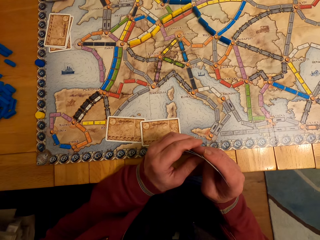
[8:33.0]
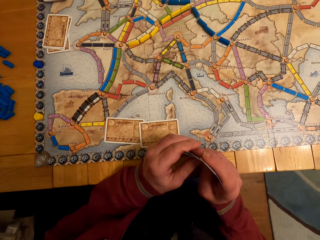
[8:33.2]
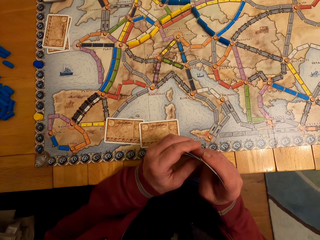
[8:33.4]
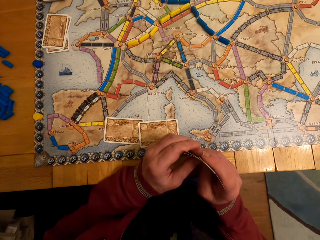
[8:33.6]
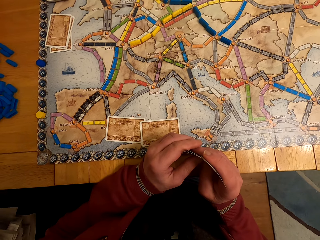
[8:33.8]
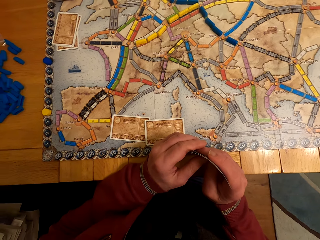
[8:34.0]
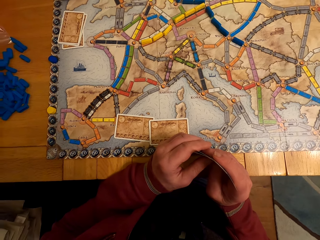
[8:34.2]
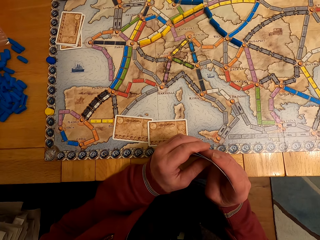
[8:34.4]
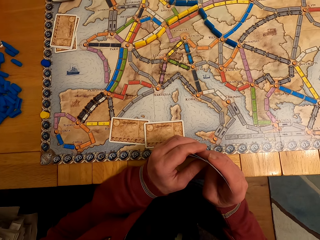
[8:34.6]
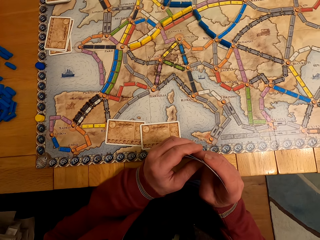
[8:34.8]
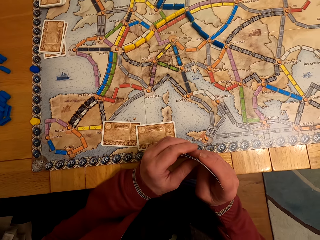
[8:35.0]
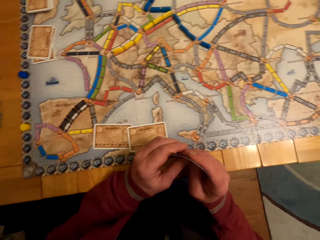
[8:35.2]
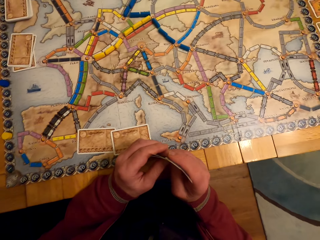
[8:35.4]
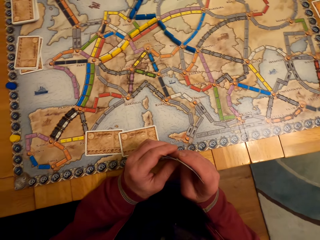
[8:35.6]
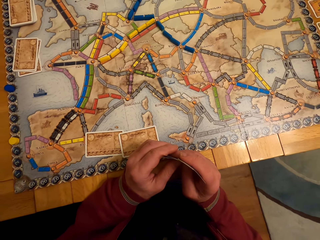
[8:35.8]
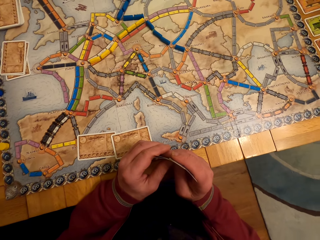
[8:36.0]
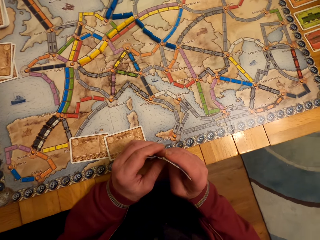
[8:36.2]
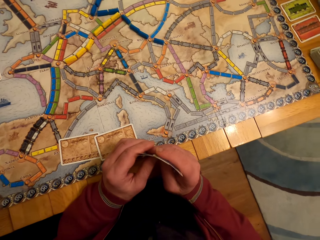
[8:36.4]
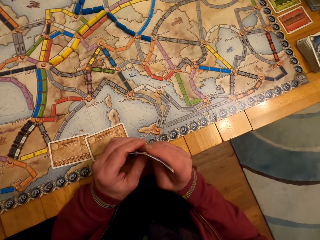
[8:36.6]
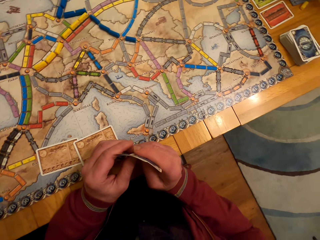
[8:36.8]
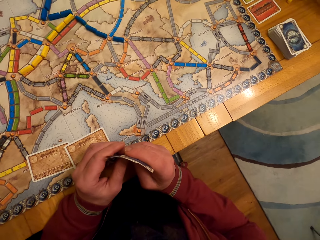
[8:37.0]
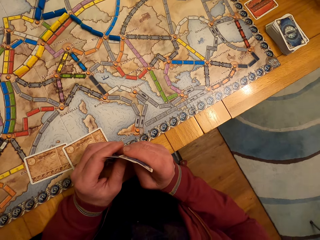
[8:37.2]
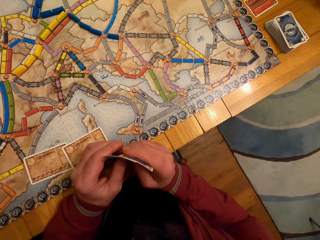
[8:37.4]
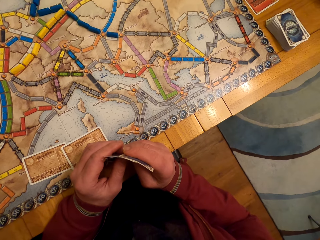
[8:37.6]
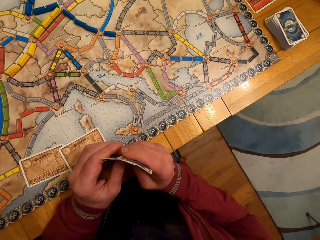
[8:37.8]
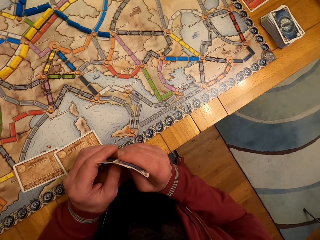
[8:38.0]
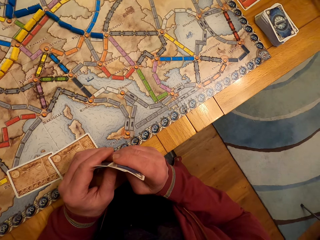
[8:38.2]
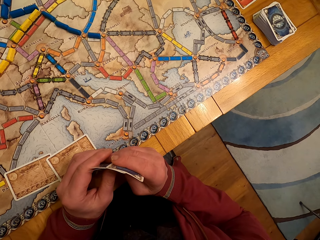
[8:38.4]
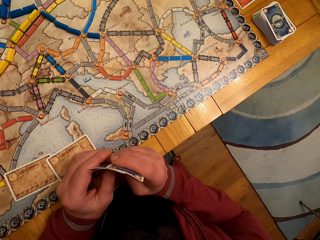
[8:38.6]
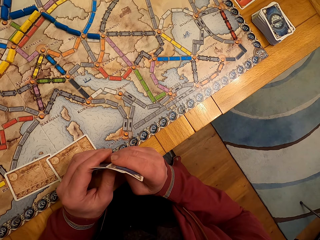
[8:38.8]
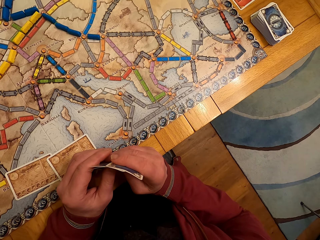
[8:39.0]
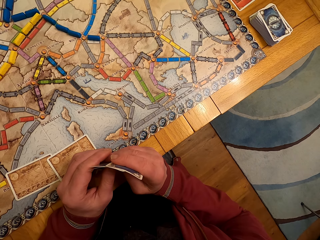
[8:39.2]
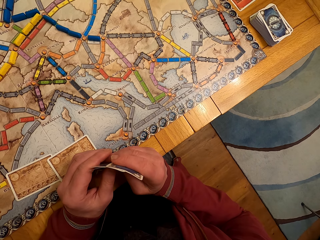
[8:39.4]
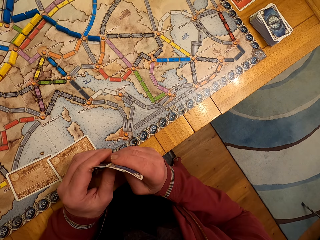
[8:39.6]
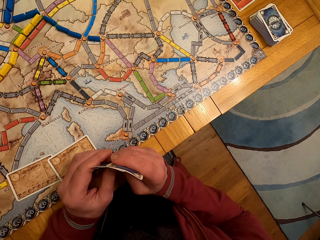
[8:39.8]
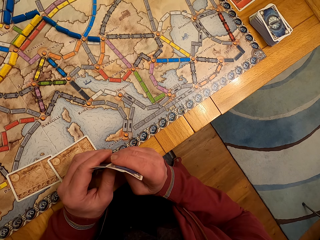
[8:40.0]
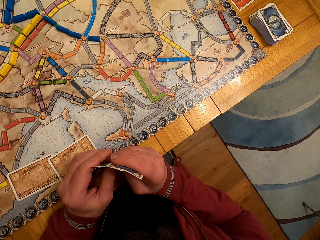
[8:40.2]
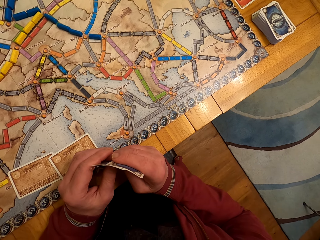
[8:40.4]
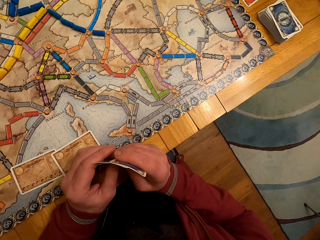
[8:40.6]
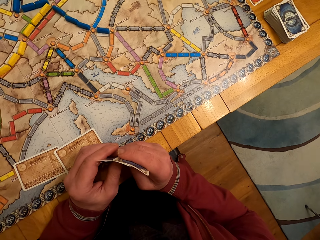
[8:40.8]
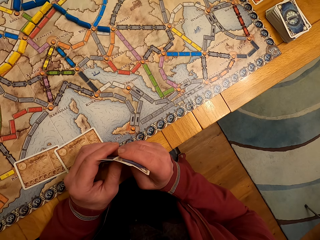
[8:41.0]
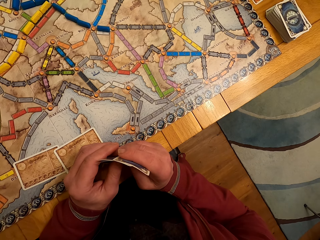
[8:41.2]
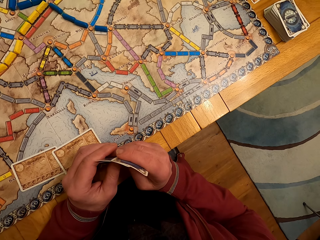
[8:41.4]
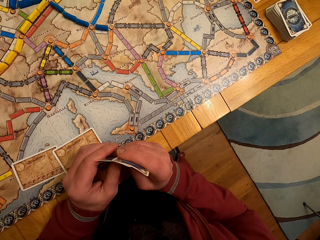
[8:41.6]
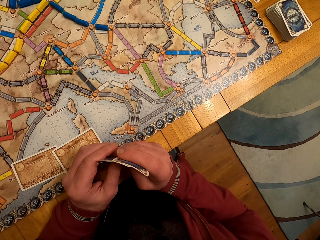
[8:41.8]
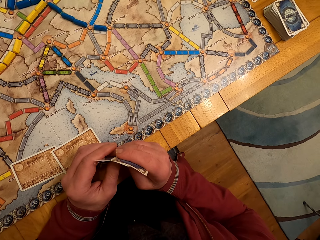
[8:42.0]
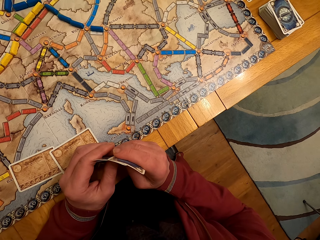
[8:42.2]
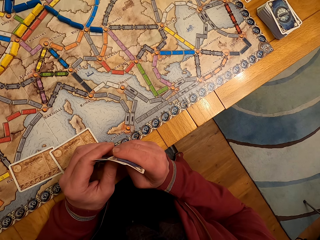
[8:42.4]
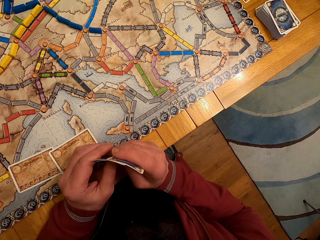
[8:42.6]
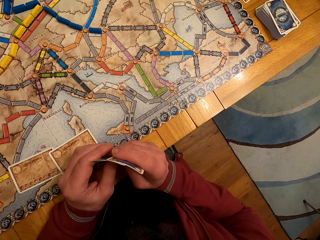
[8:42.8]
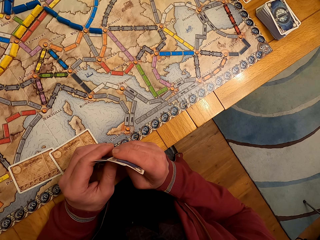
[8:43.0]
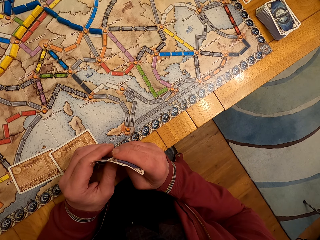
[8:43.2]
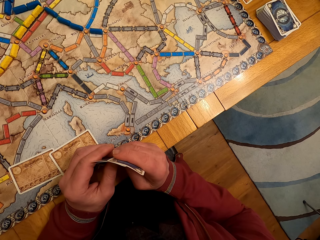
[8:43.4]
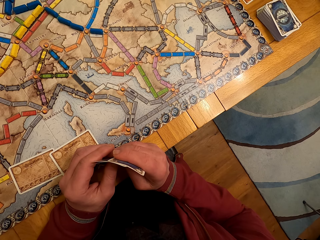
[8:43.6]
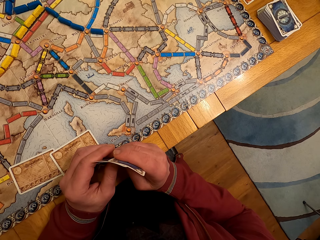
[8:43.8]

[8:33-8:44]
The camera wearer stares at a man. They look around the room.

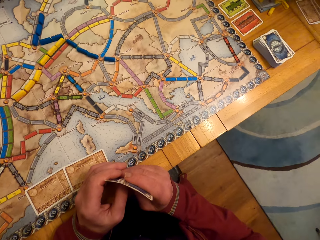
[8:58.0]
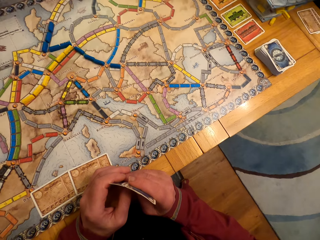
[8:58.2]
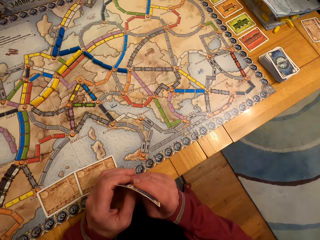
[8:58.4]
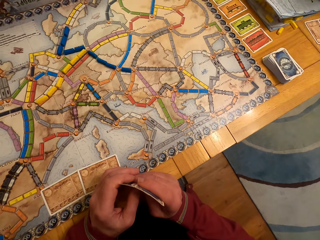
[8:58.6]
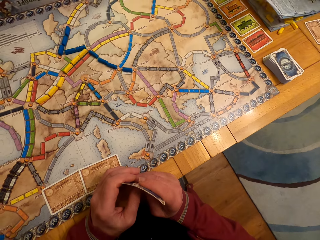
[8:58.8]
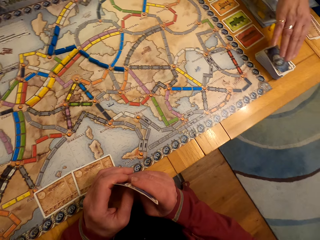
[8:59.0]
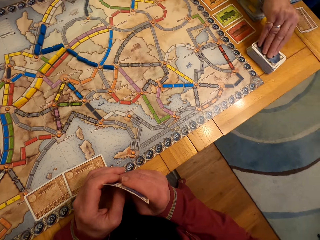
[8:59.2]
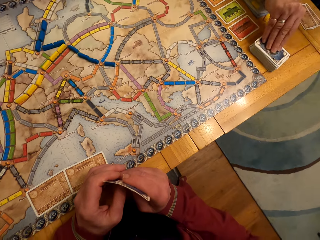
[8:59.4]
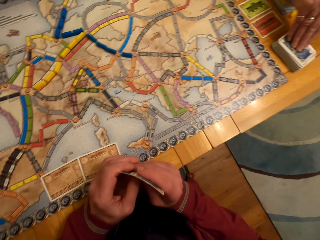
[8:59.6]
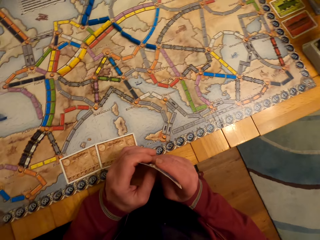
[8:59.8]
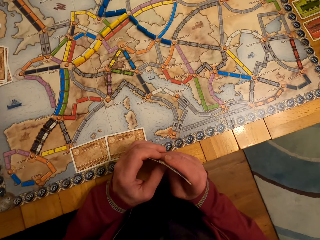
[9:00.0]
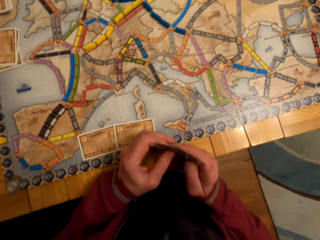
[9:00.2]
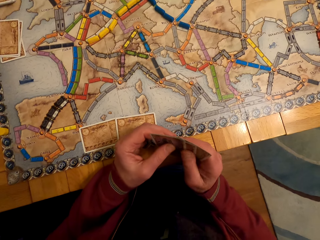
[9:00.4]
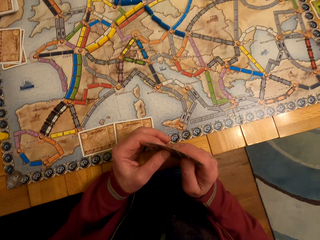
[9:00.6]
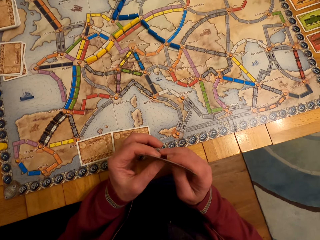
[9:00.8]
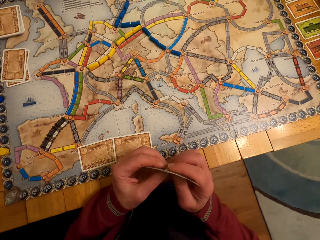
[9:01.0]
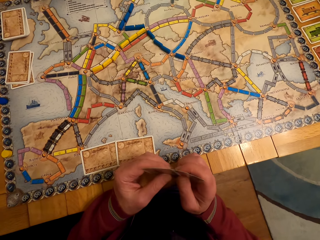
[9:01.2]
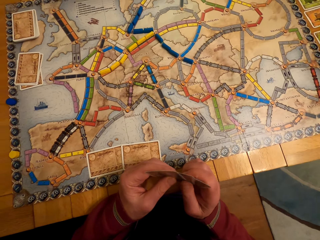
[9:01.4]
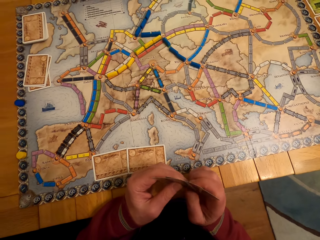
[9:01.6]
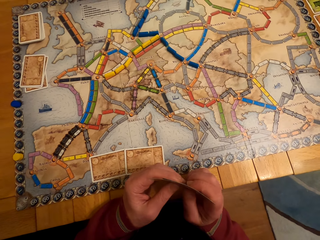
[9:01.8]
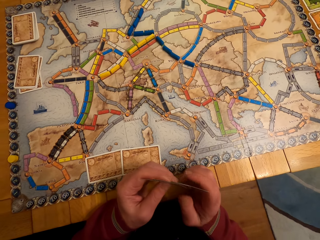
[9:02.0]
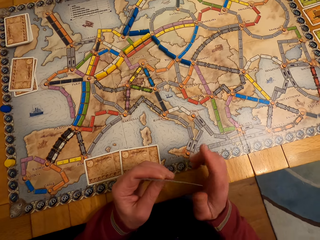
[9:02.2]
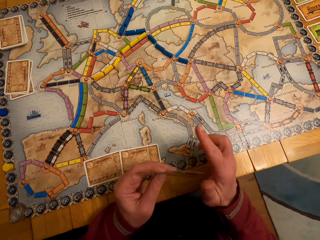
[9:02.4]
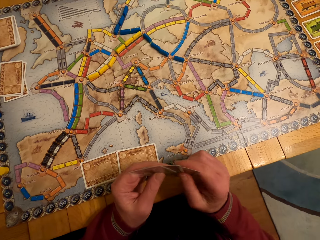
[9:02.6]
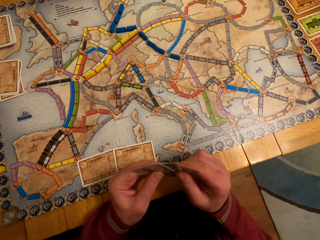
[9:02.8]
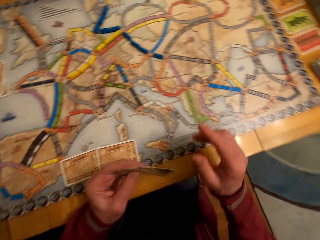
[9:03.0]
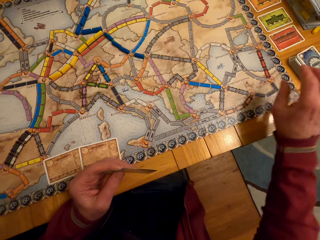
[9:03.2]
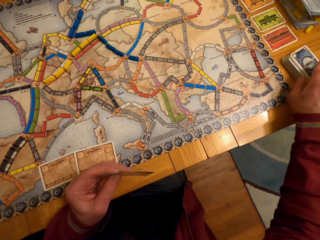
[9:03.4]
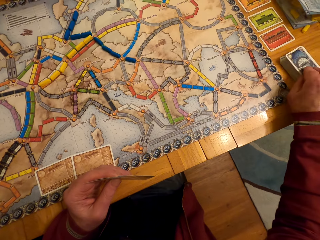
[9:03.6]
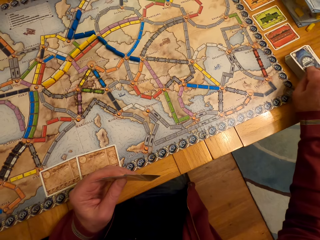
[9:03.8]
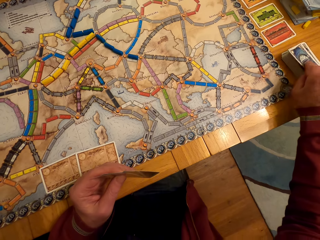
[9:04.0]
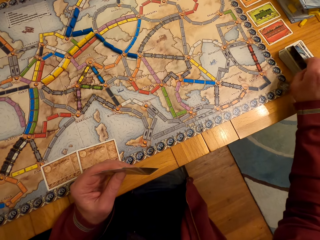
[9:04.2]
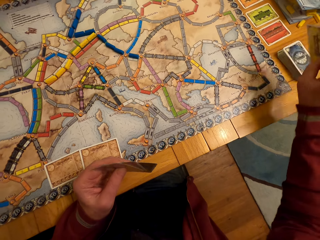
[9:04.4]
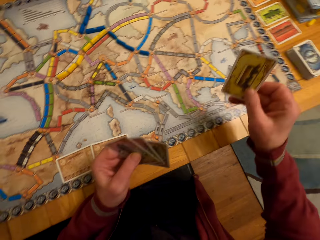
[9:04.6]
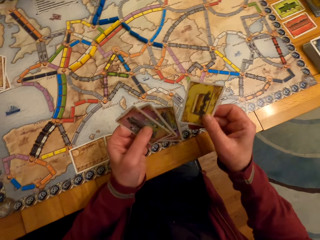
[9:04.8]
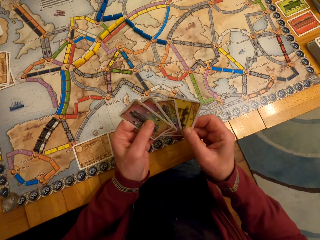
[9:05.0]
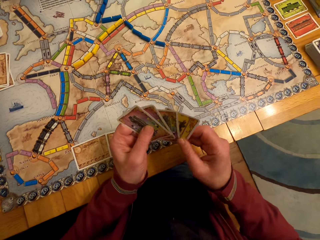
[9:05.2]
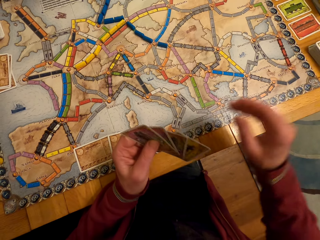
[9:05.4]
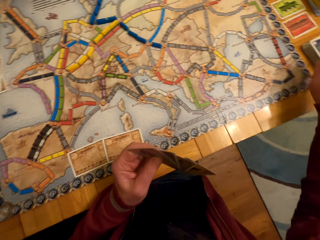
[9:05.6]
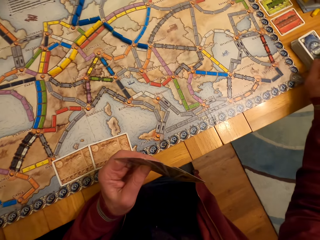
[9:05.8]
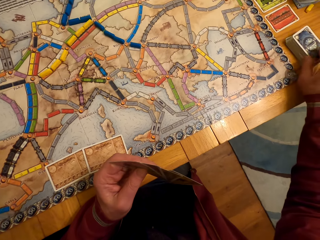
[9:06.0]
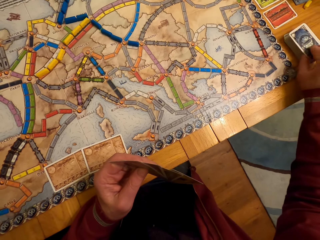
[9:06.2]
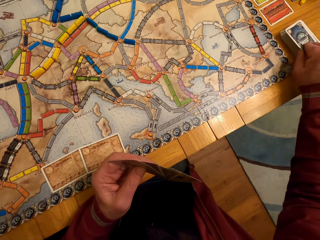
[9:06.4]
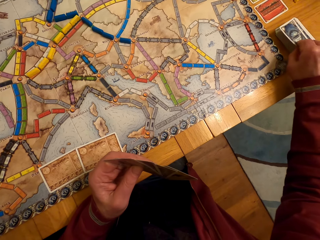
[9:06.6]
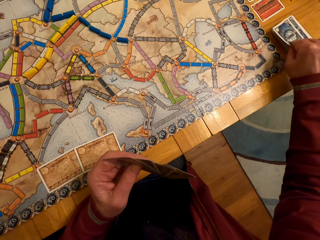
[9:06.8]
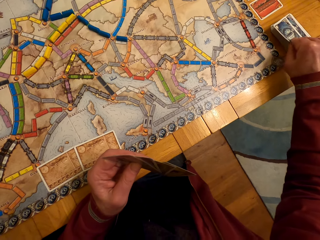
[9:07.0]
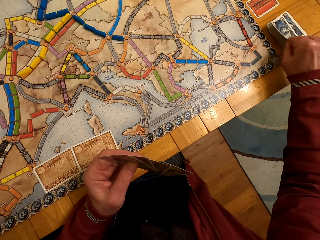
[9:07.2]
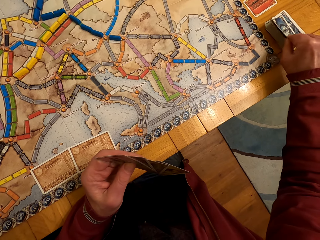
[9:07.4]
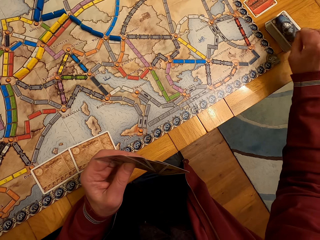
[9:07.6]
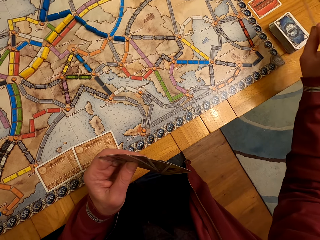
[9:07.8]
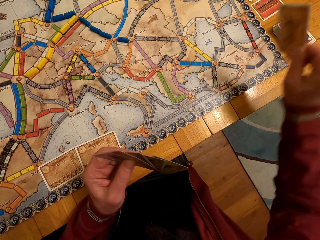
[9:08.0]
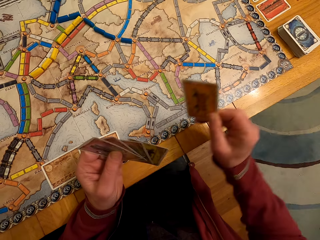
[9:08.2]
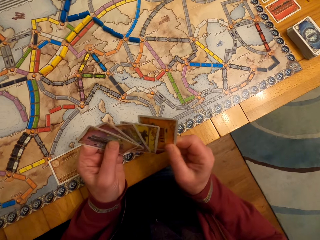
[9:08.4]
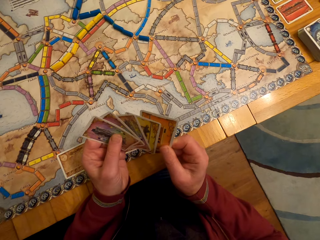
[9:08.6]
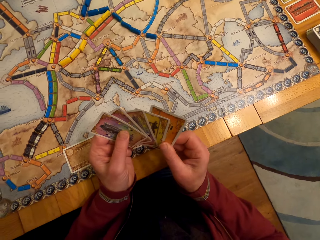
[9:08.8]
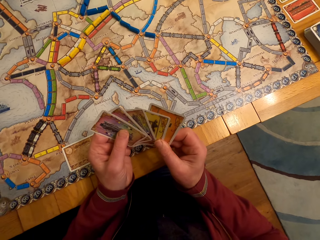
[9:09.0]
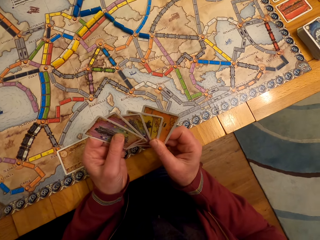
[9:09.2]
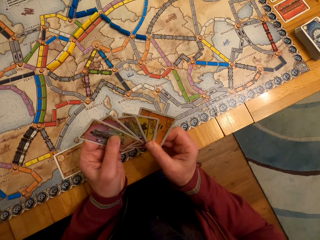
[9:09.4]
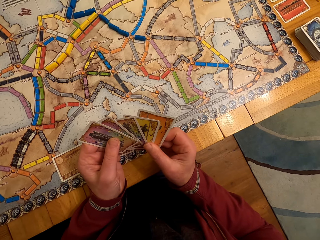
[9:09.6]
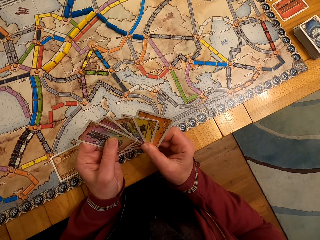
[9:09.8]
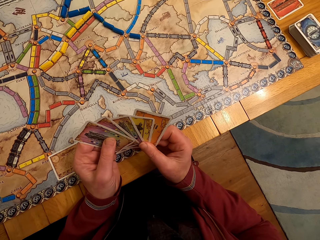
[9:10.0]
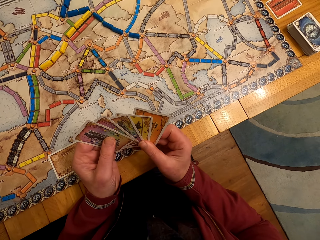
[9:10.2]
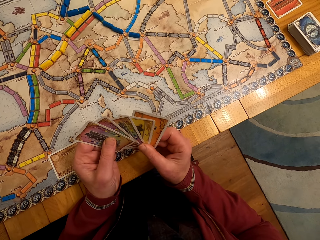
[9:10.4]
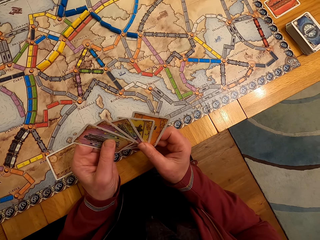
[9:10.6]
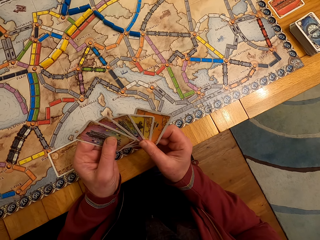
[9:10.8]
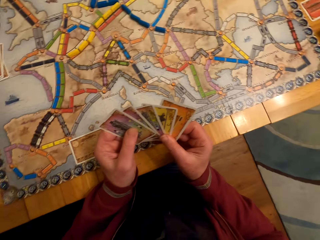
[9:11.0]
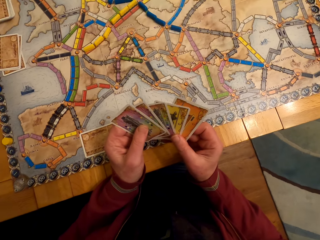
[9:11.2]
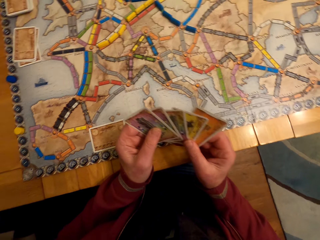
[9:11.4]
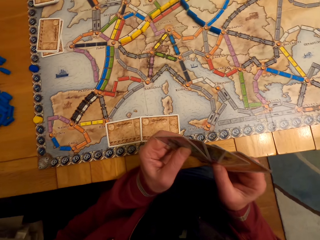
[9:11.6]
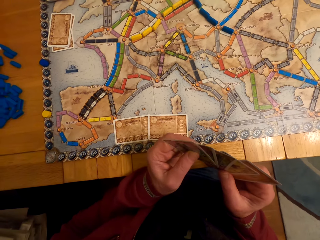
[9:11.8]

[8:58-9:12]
A lady holds the board game cards with her right hand. The camera wearer picks a board game card from the table. A man picks a board game card from the table.
